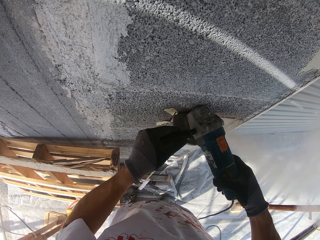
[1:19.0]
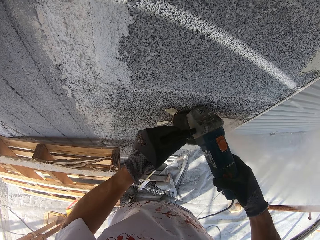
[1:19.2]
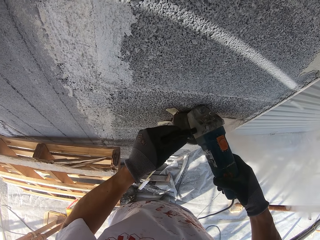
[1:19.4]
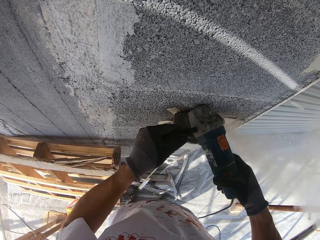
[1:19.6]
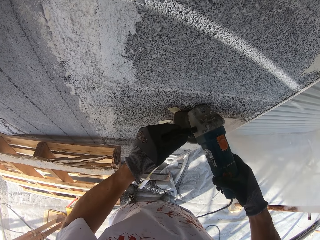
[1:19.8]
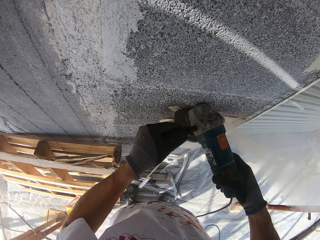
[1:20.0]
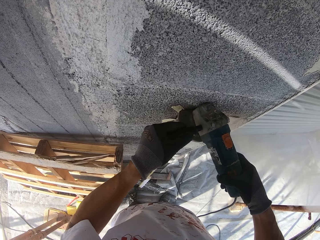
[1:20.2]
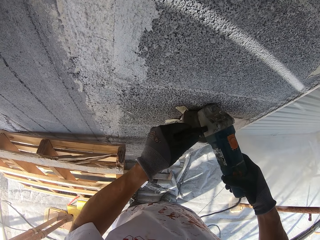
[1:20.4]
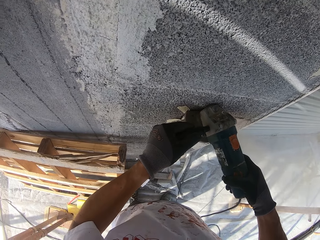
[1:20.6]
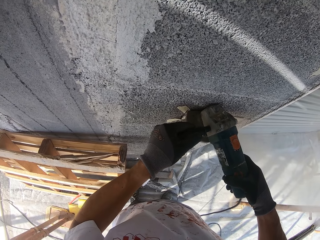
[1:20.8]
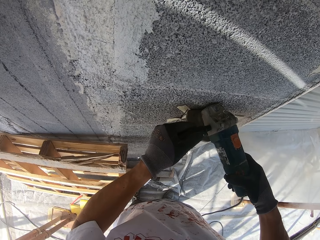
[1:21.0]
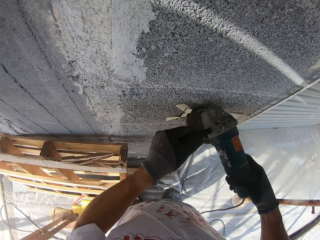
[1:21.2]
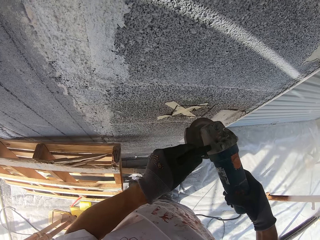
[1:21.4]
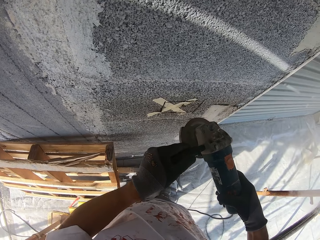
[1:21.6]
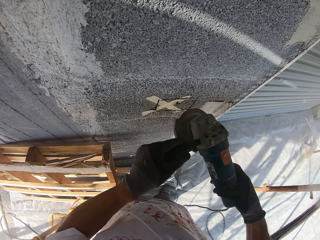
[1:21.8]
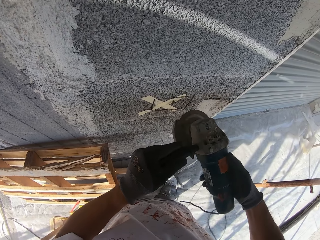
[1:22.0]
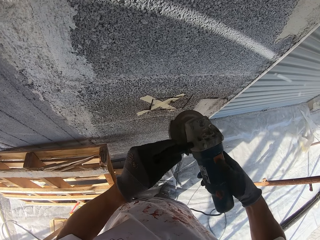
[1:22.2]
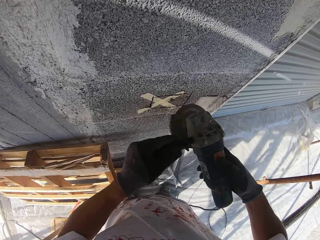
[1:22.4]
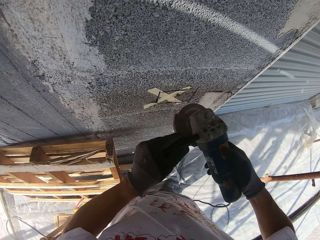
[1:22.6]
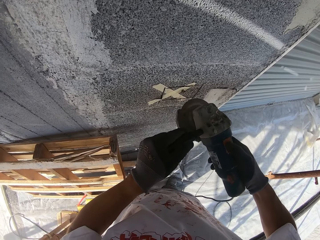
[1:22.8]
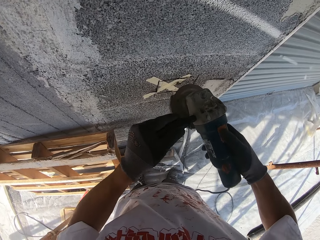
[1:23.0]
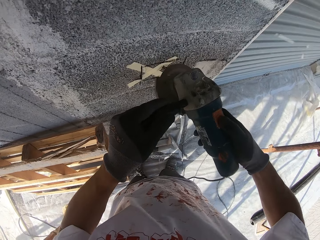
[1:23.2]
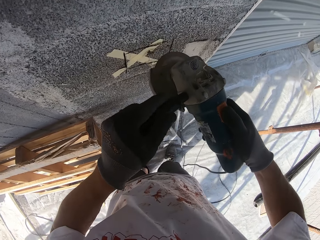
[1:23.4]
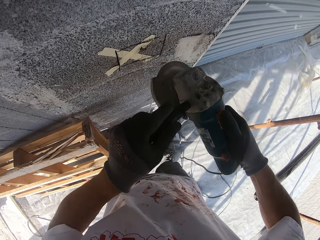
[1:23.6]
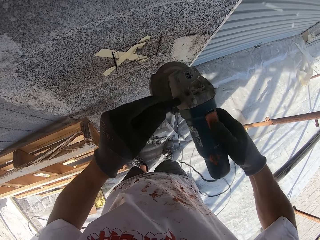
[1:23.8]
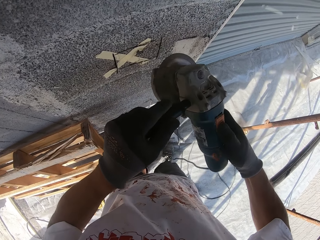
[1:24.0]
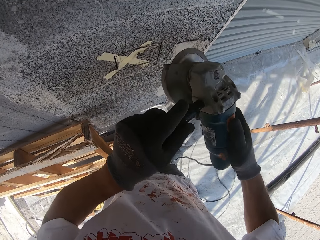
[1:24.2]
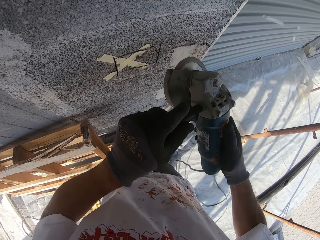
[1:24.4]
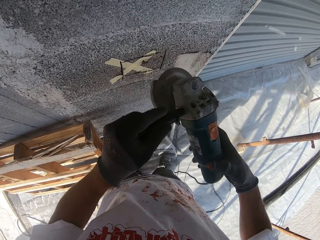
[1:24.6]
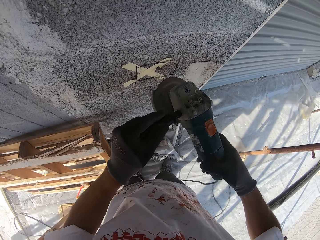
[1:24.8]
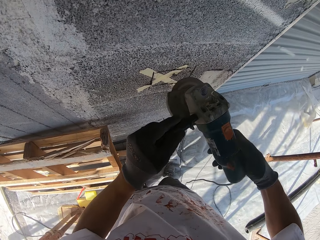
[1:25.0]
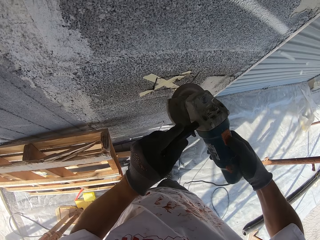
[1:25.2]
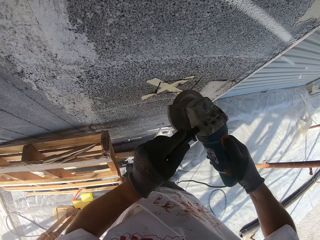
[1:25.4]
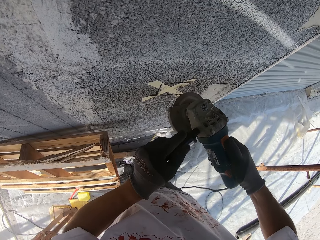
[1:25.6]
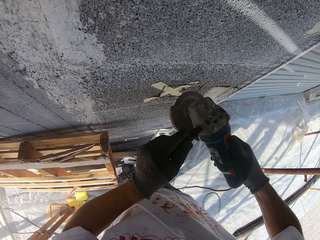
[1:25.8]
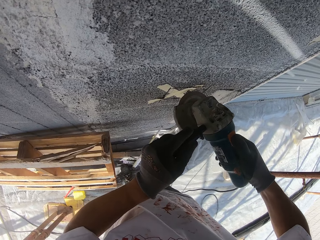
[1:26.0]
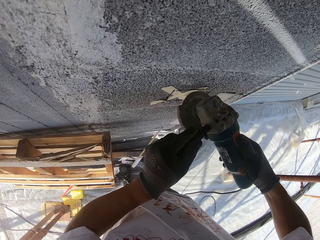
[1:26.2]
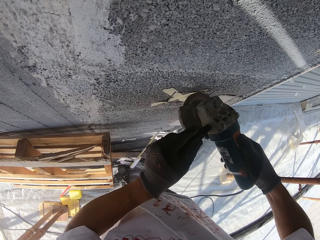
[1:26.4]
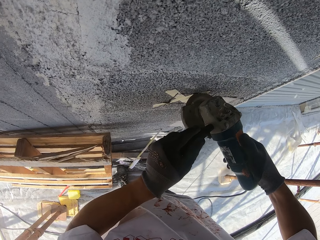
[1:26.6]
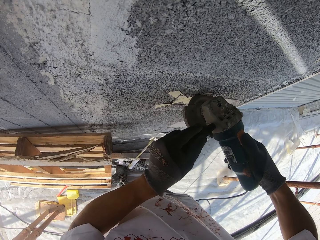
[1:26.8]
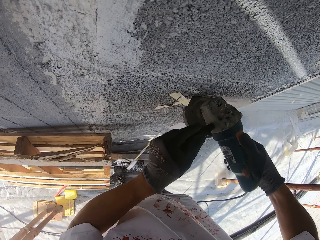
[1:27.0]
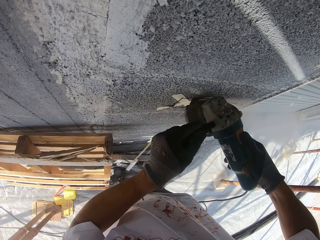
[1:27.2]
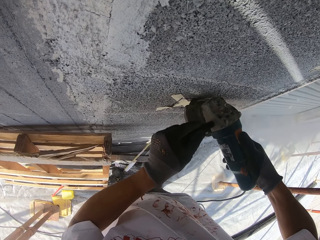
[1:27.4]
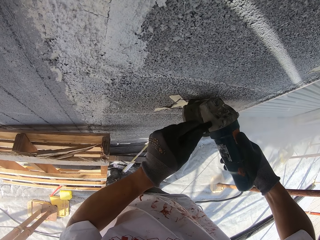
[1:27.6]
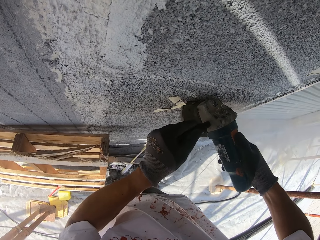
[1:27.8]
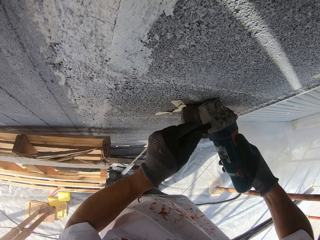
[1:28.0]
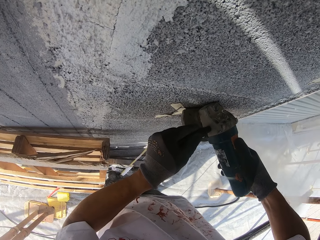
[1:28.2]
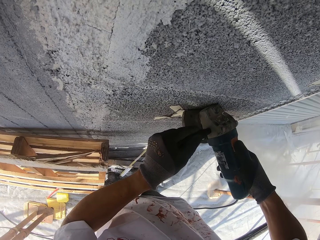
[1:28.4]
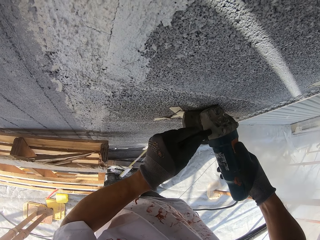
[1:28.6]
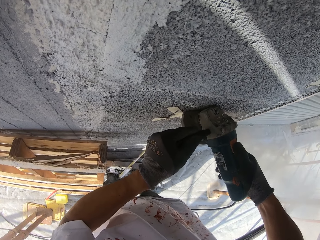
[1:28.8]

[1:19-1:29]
The camera wearer stops drilling through the wall. They lock the angle grinder power switch. They move the angle grinder towards the wall. They continue drilling through the wall.

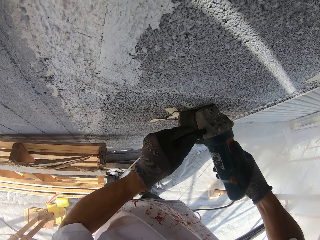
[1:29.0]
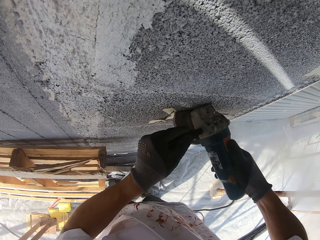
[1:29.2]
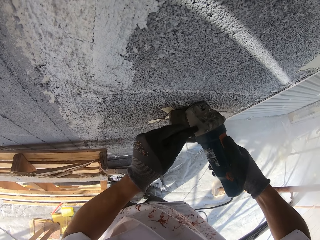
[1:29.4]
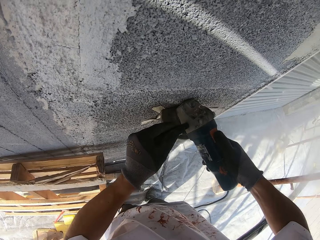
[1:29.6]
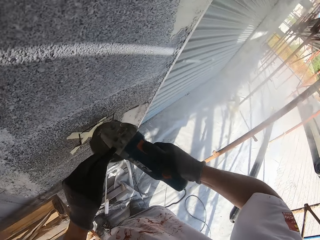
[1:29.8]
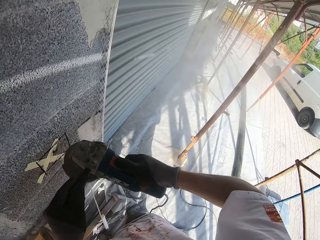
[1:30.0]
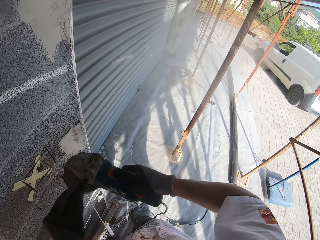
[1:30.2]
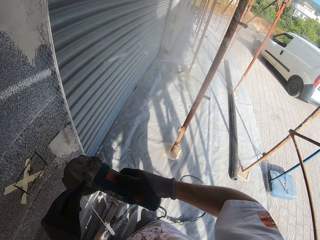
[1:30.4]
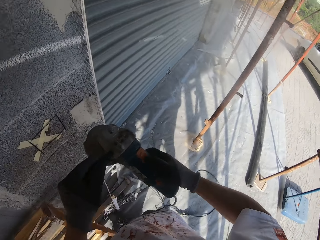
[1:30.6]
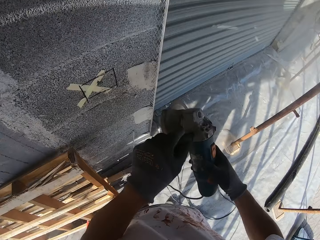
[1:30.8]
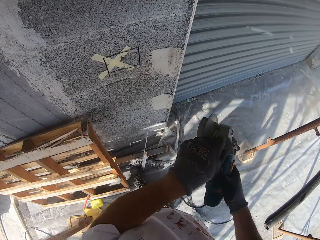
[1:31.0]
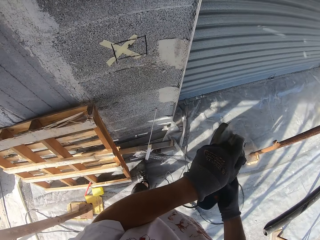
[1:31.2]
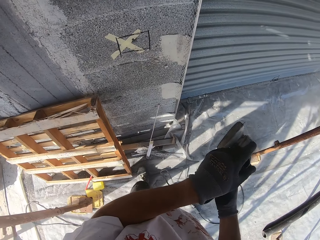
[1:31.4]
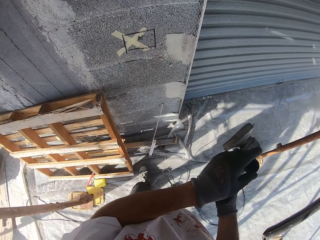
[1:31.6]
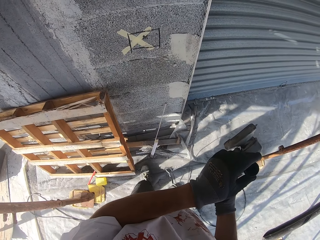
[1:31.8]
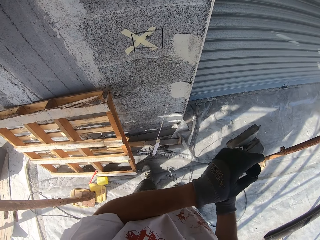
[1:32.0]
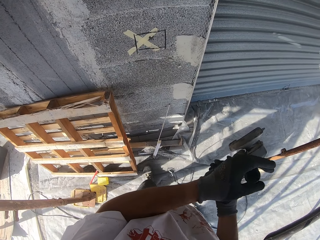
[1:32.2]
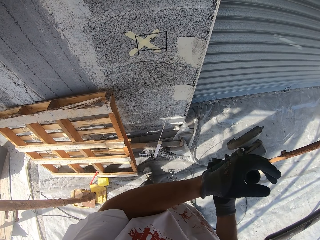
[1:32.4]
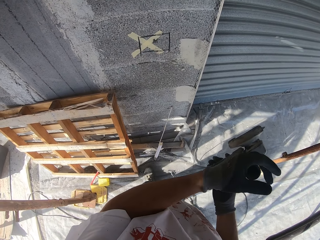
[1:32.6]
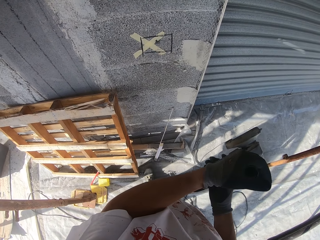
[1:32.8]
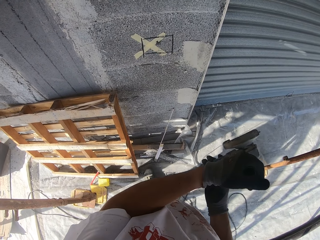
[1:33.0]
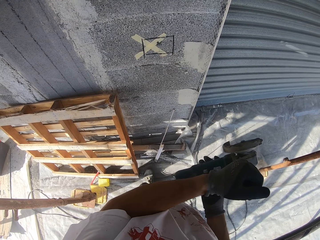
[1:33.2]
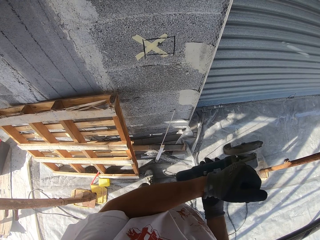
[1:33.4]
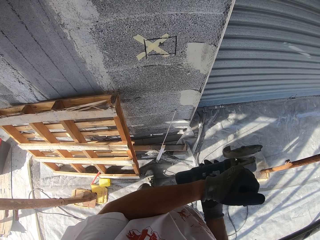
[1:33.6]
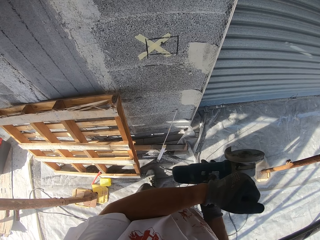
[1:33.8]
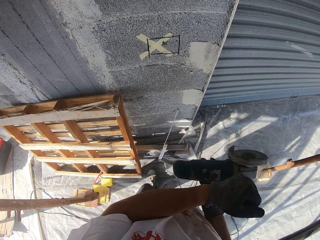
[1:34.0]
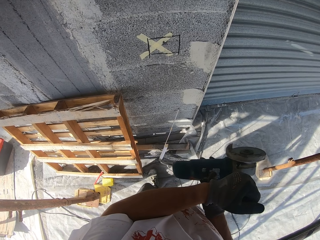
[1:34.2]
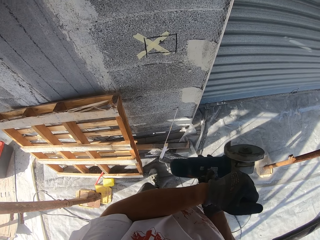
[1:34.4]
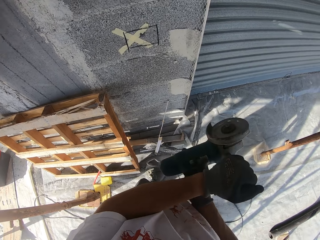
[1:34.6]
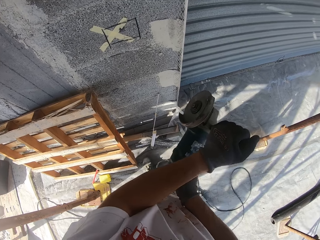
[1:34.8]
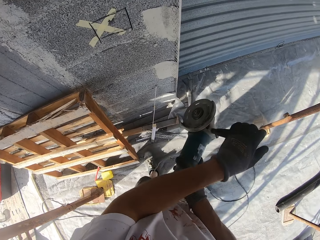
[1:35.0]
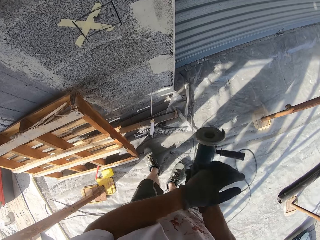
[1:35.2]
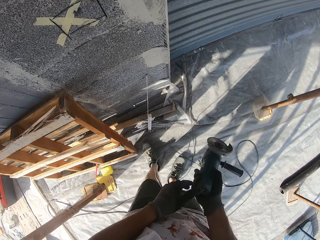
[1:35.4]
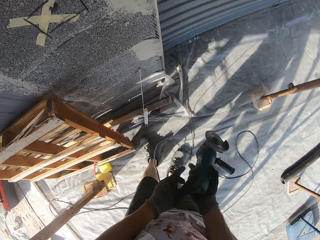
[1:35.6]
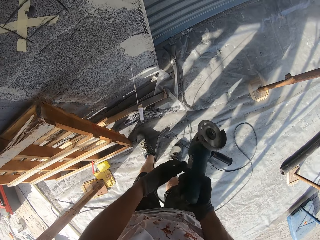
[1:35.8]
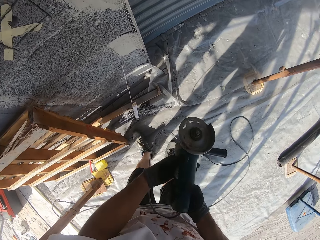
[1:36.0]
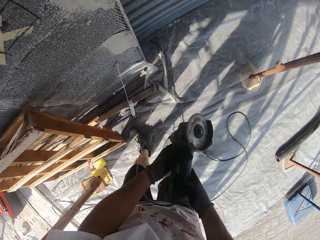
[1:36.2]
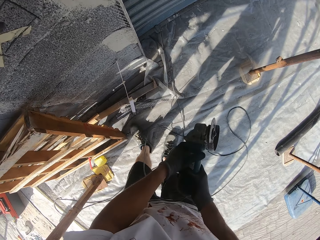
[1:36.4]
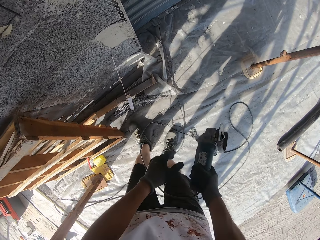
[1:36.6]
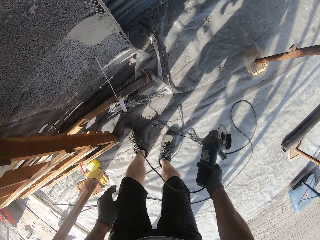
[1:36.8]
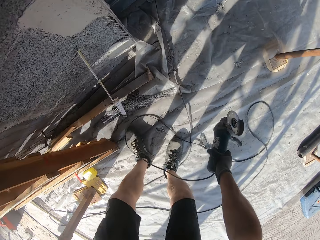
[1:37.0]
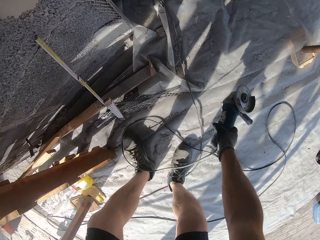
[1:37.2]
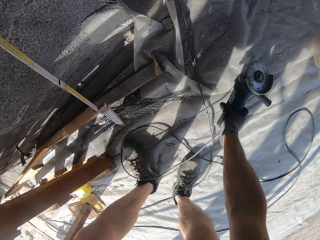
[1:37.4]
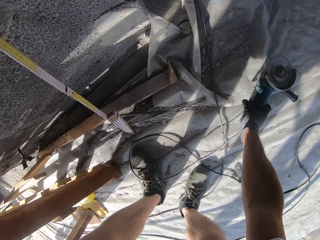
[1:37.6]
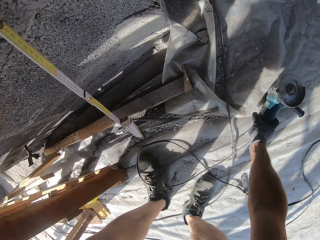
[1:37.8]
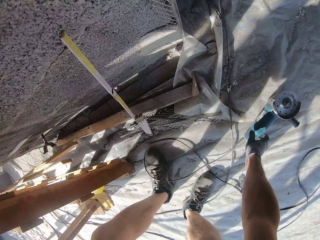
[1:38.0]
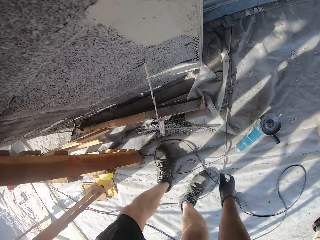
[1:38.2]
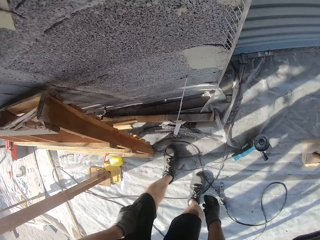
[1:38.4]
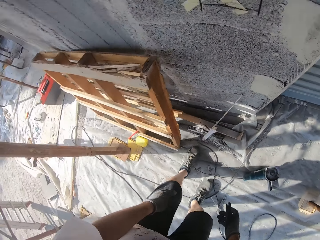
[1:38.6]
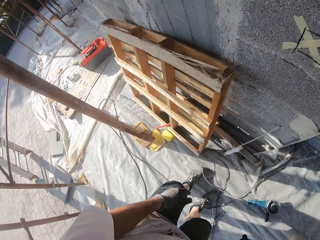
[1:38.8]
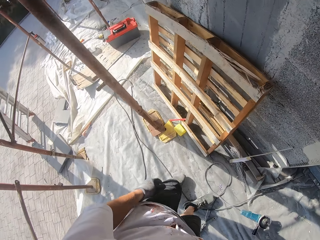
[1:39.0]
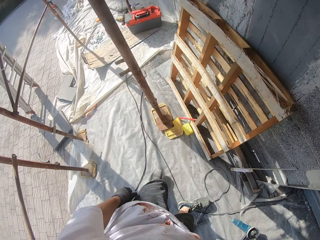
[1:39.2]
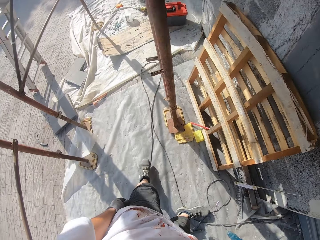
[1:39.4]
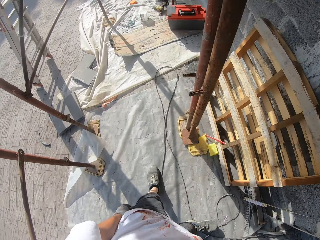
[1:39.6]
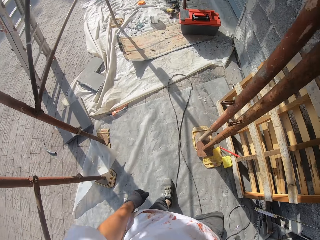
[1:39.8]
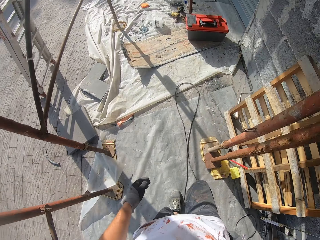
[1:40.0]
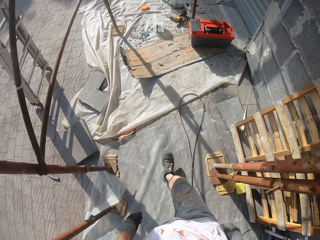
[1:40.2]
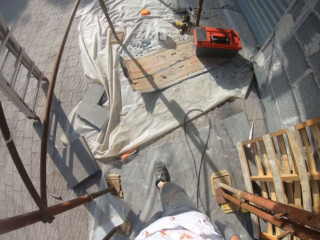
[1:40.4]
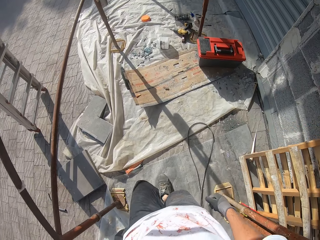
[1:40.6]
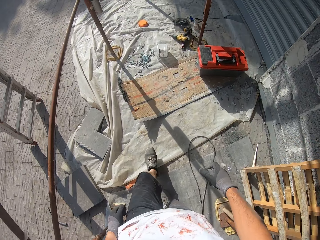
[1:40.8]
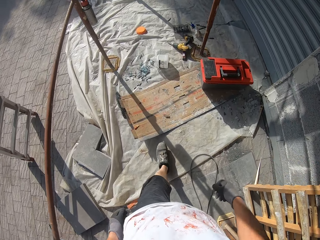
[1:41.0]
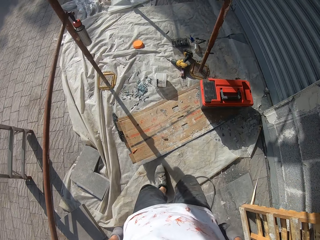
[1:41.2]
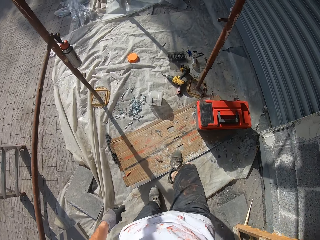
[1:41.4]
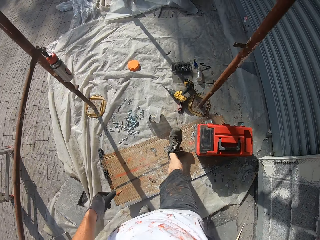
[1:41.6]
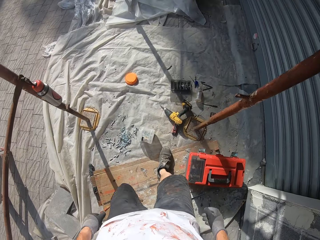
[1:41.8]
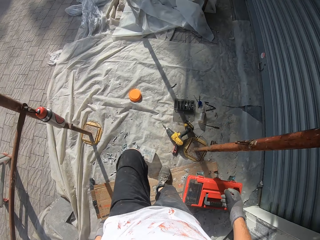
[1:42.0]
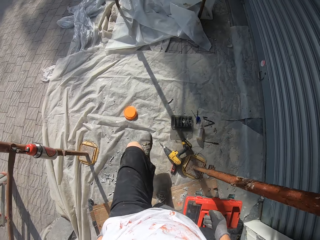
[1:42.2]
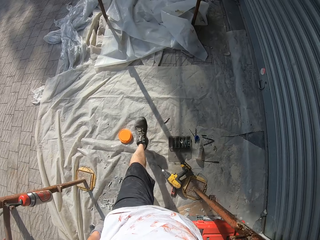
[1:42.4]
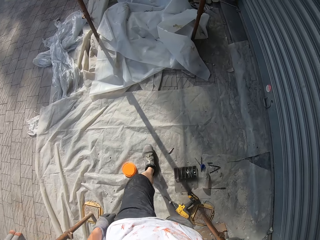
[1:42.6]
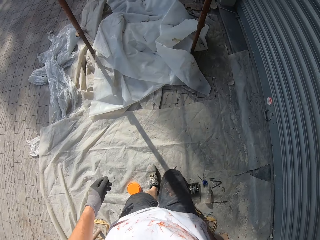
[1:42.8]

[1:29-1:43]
The camera wearer looks around. He stops drilling through the wall. He adjusts the angle grinder handle. He puts off the drilling machine. He bends downwards and lowers the angle grinder towards the ground. He puts the angle grinder on the ground. He stands up, looks around, turns around and walks to his left.
